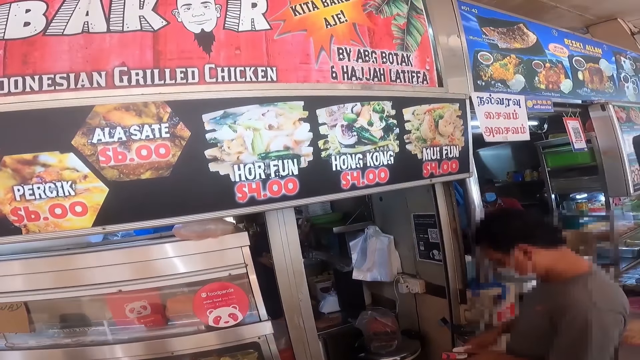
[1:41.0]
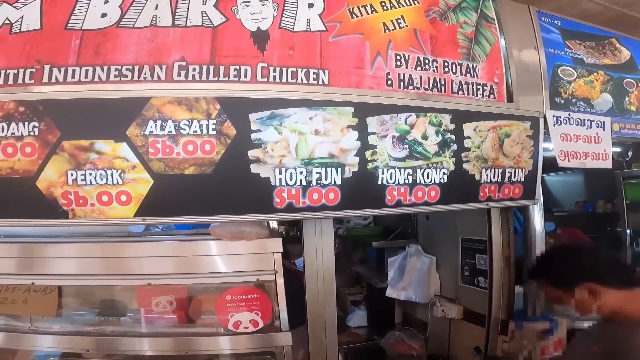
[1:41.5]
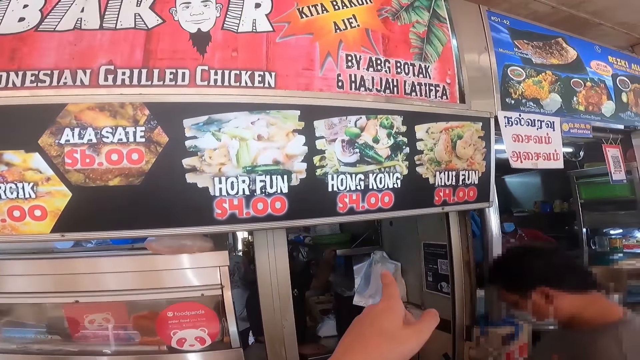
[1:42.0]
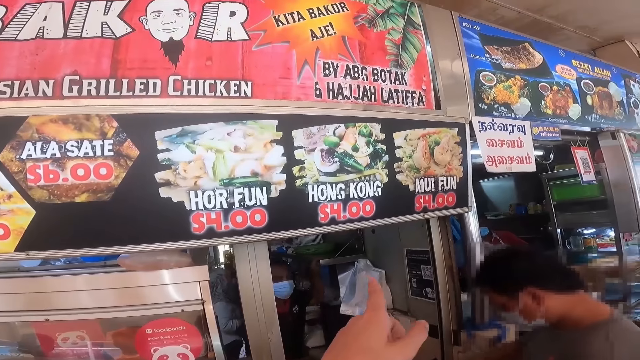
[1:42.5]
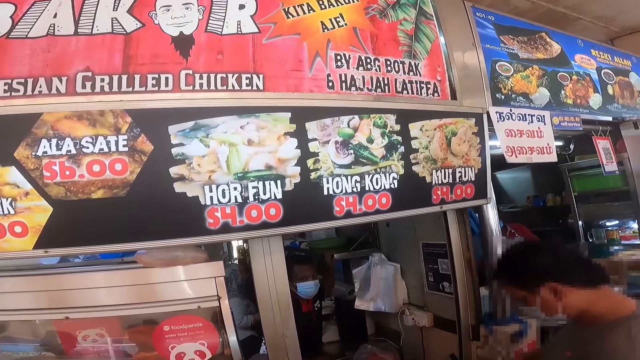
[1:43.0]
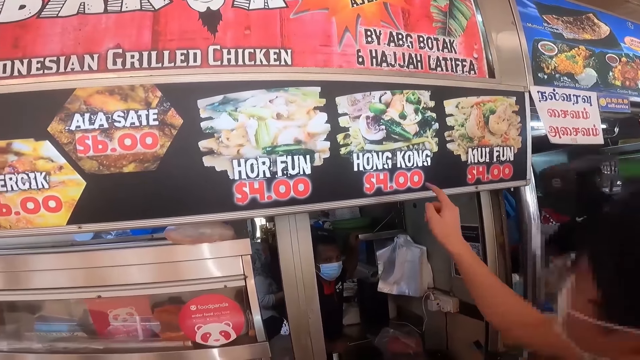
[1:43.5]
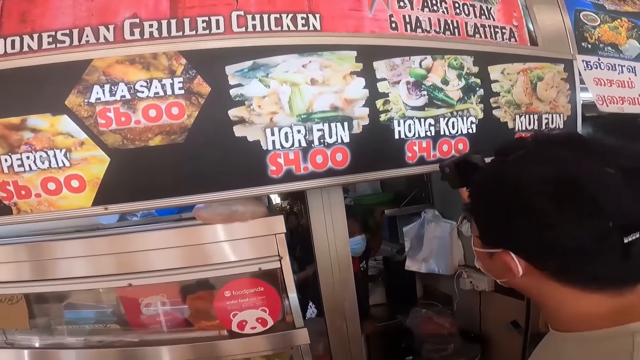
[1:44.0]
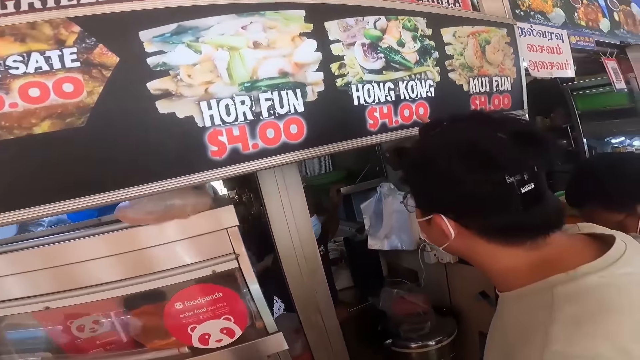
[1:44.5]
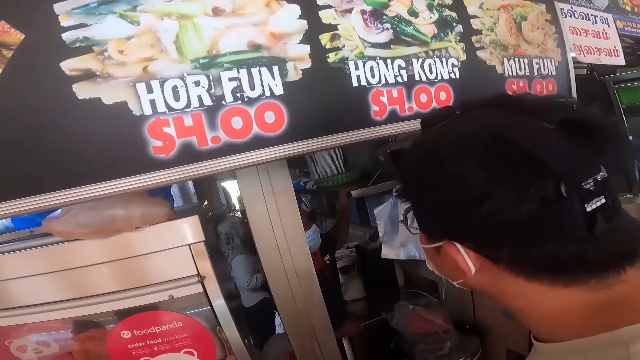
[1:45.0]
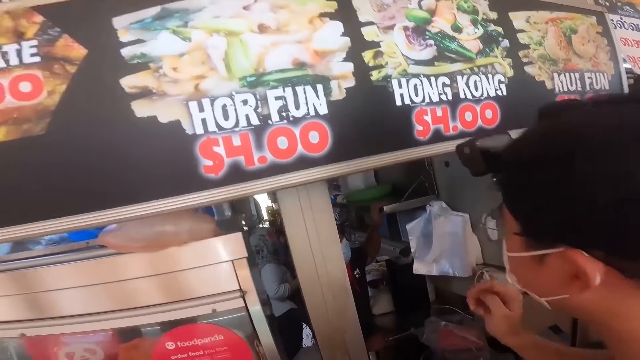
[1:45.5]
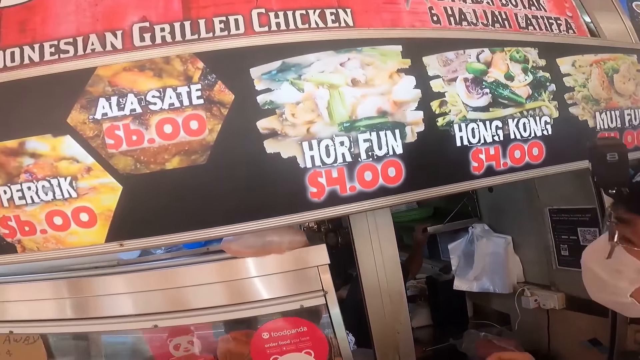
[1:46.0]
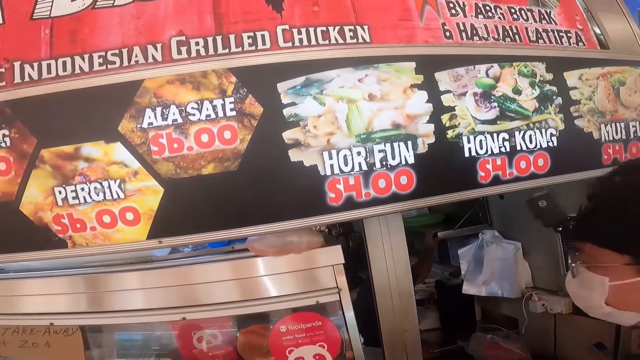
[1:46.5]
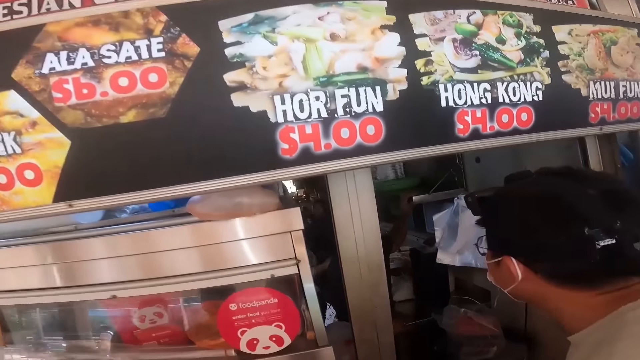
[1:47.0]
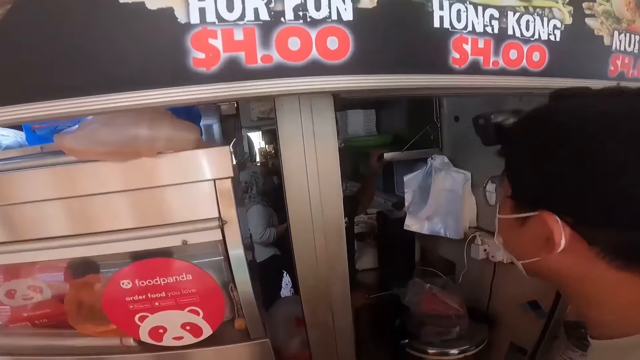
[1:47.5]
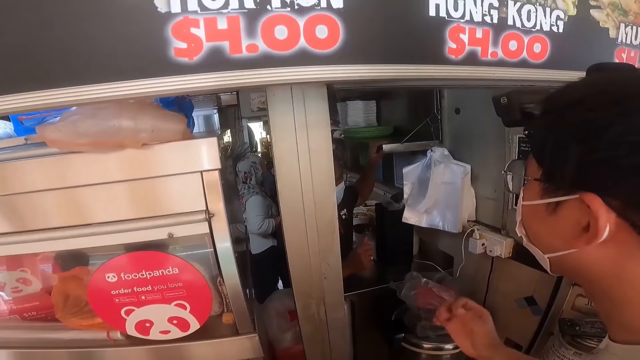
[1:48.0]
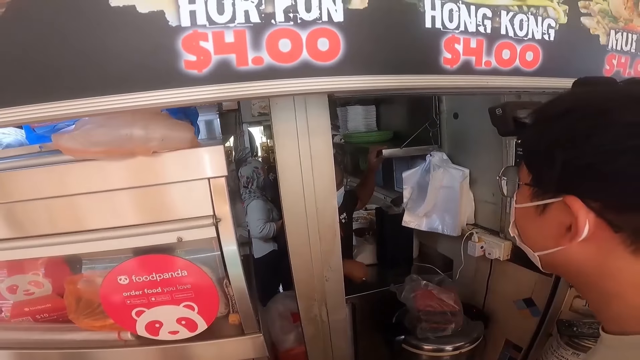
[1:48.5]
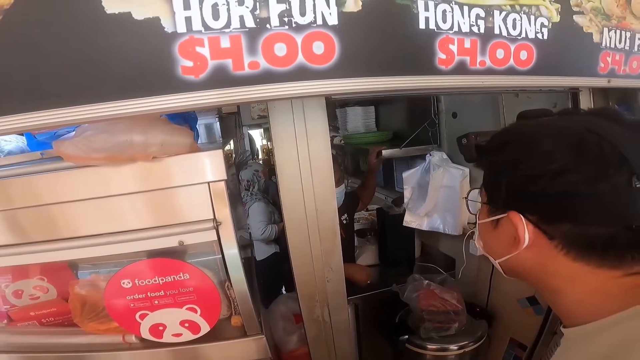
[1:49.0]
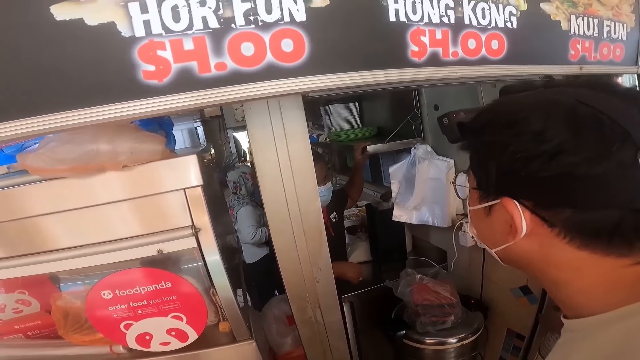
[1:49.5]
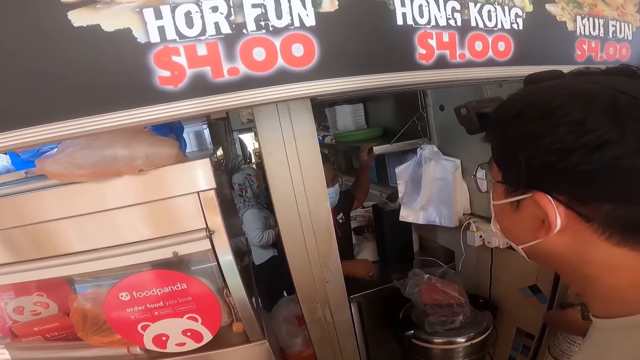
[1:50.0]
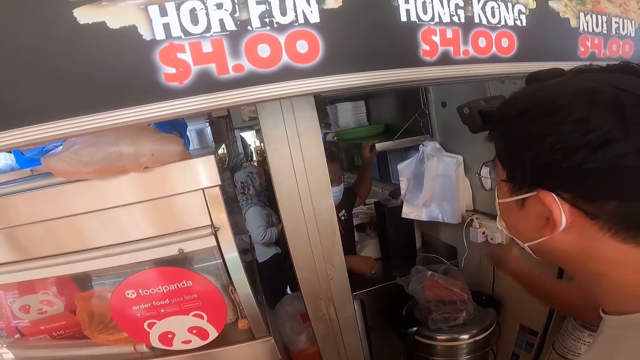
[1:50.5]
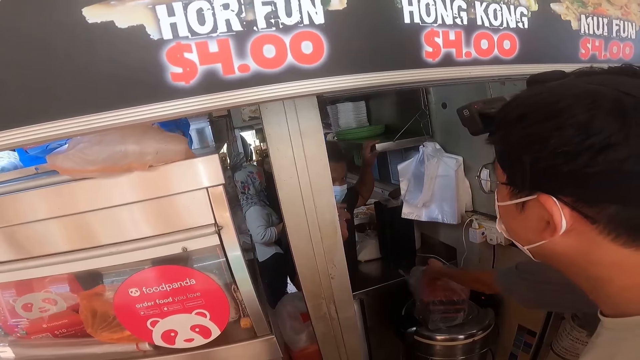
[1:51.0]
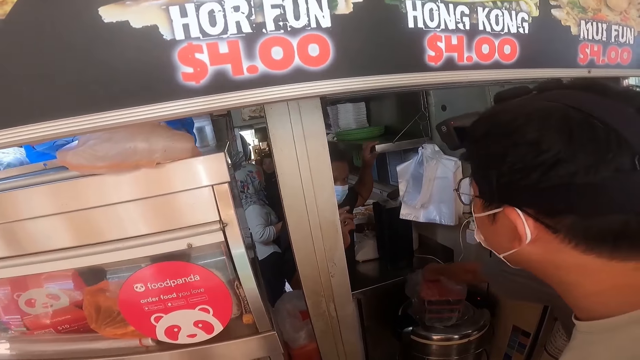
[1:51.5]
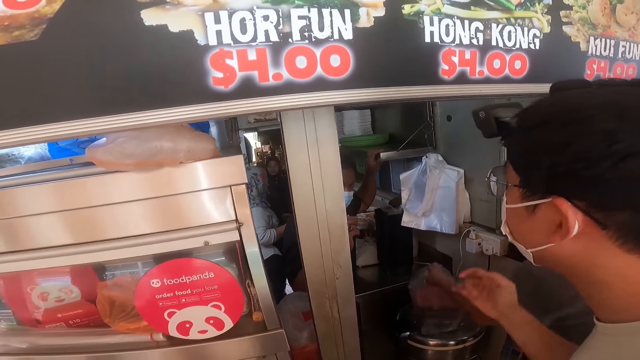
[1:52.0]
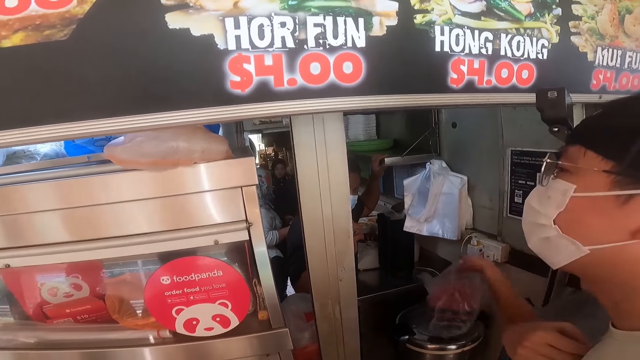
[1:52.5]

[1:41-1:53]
The camera wearer points at the waiter. A man holds hands. The camera wearer interacts with the waiter.

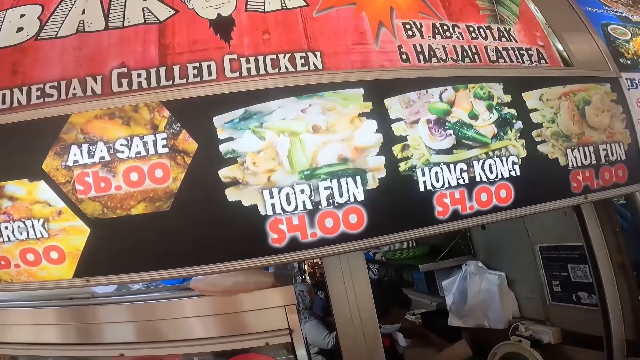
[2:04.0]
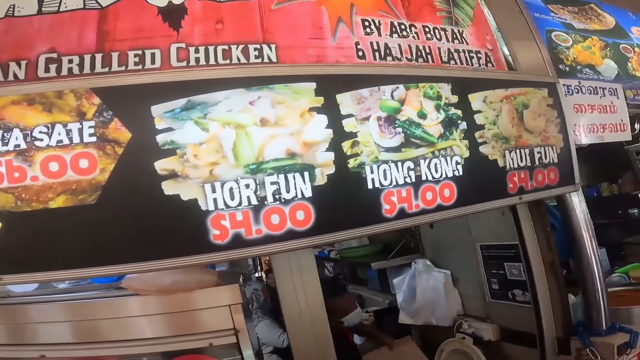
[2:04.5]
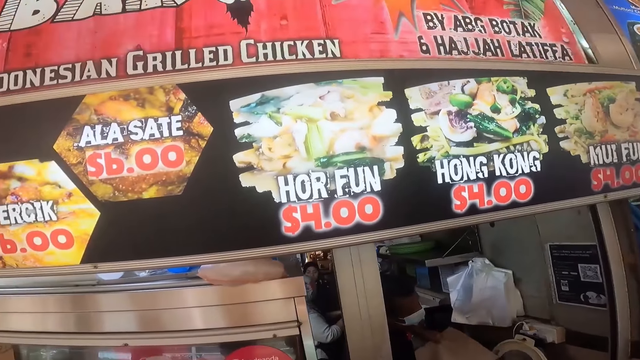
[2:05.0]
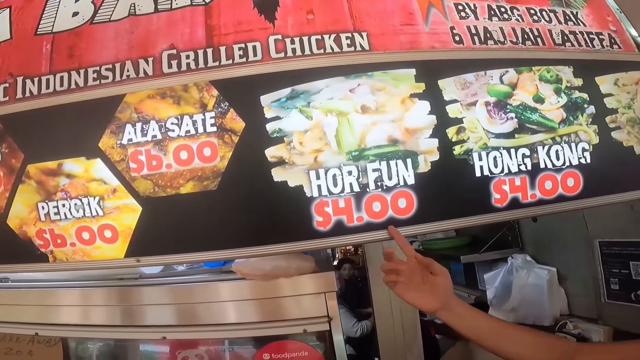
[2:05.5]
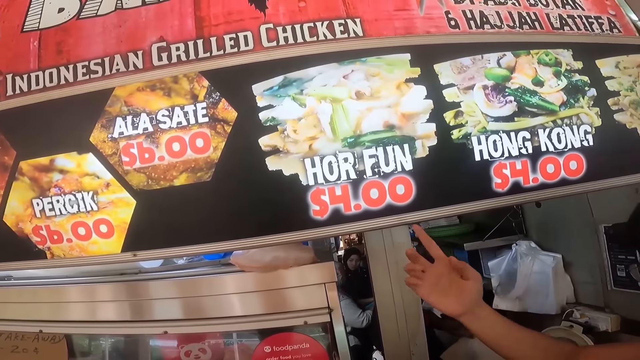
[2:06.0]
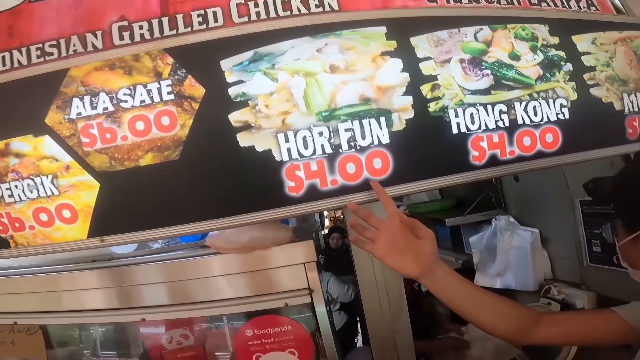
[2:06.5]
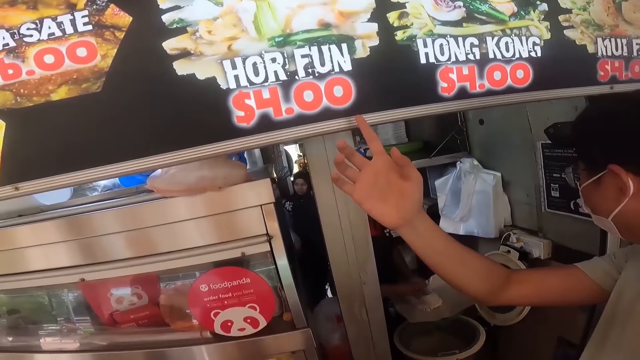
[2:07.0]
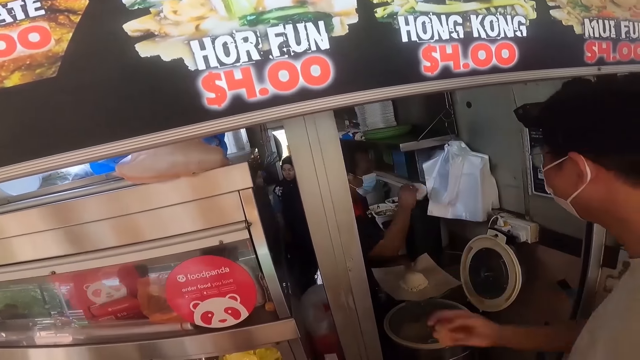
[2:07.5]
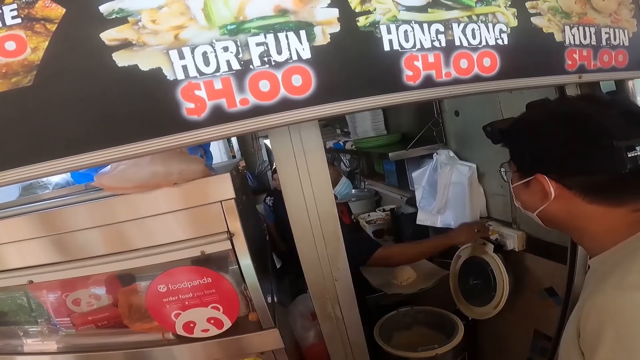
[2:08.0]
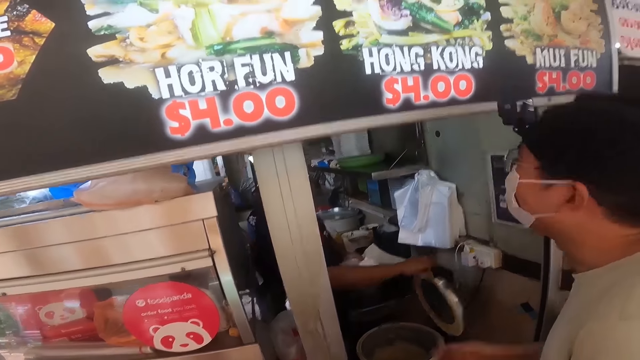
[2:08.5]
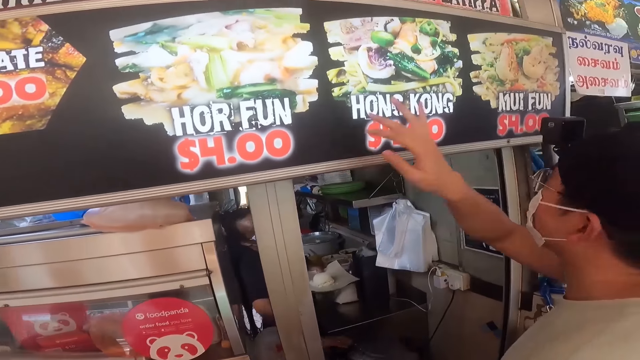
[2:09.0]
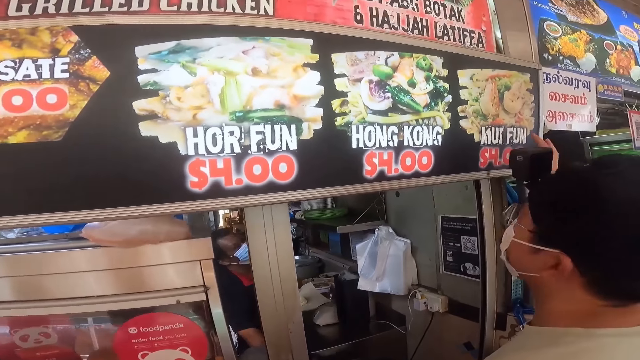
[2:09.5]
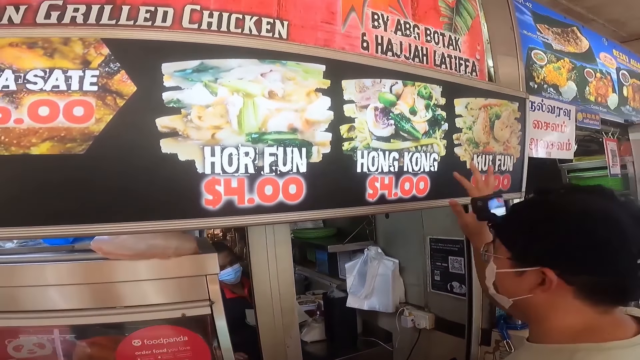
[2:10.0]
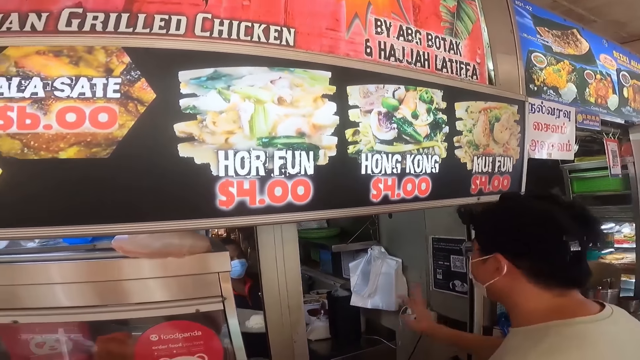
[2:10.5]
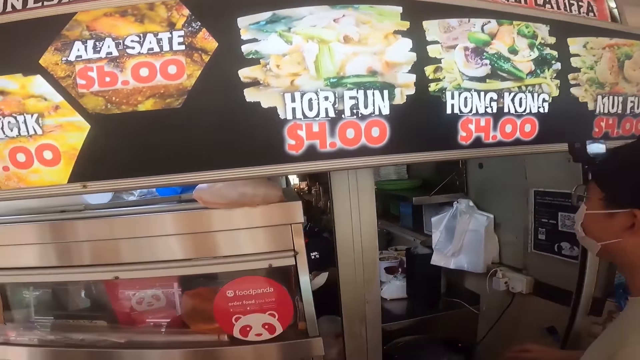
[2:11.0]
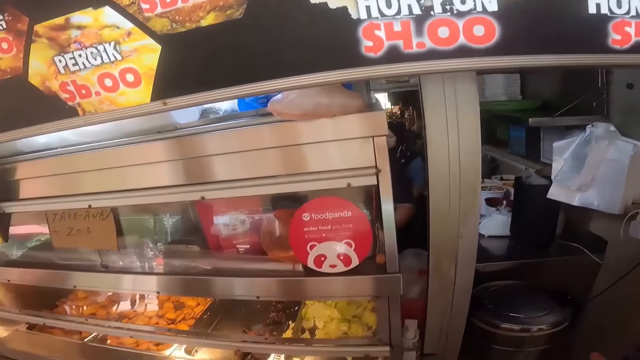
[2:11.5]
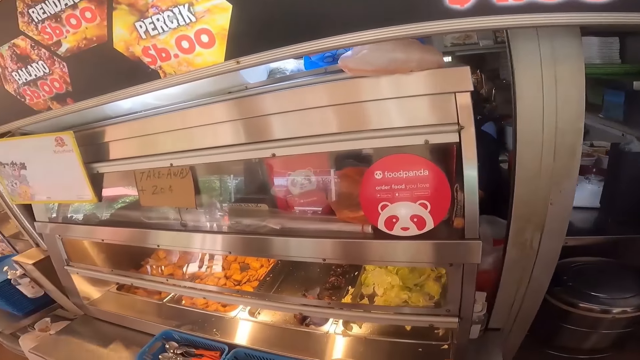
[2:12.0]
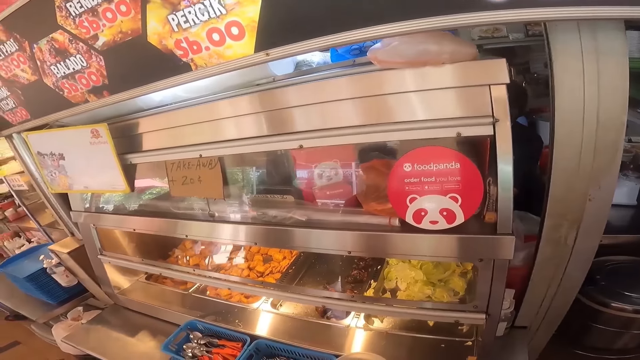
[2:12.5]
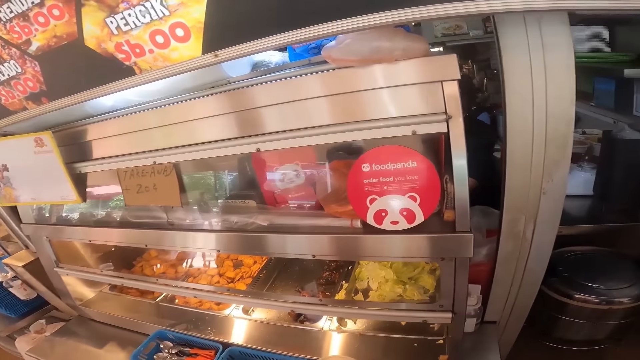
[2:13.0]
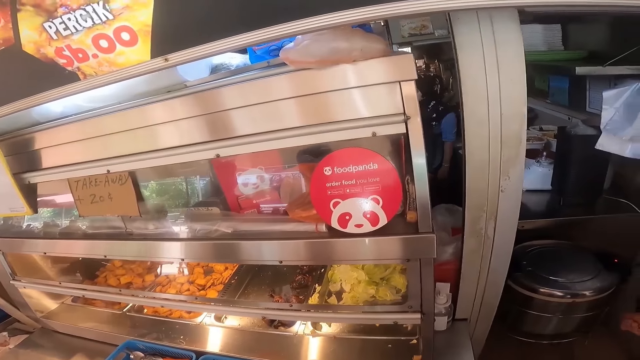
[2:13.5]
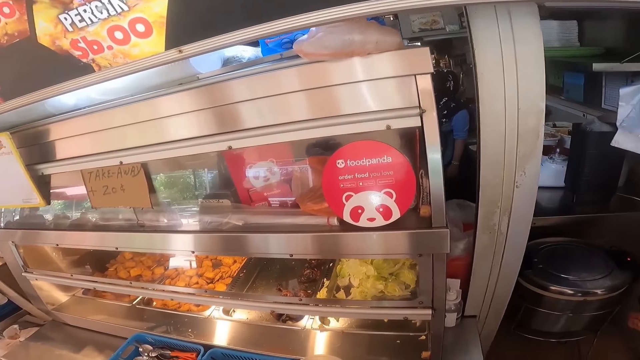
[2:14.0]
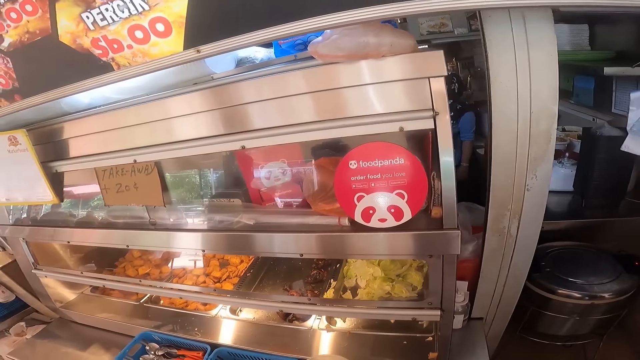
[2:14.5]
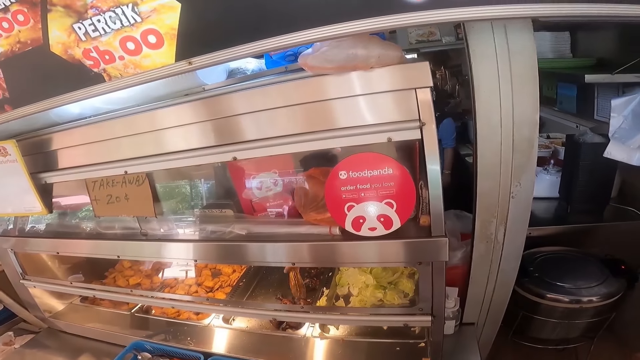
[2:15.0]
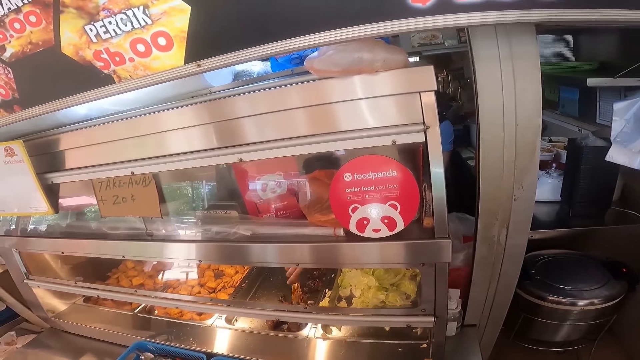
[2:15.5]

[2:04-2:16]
The camera wearer points at the food price. A man points. The man shows.
